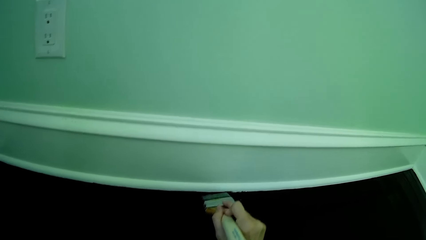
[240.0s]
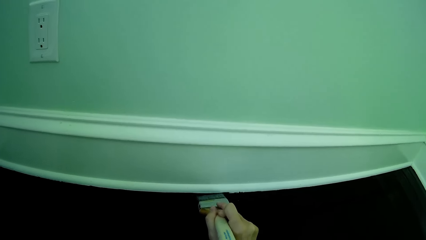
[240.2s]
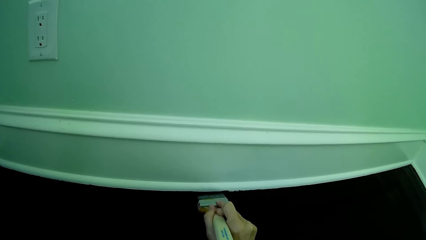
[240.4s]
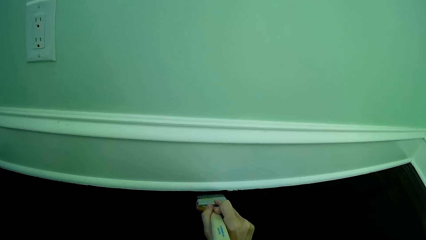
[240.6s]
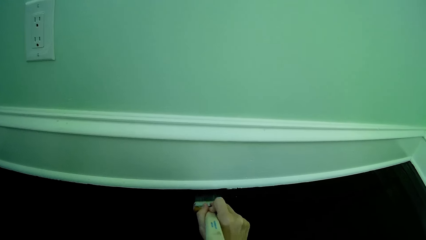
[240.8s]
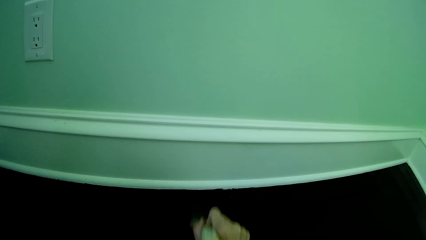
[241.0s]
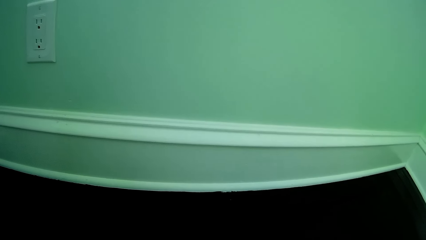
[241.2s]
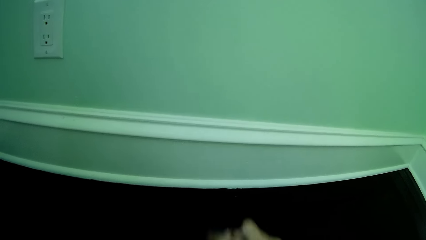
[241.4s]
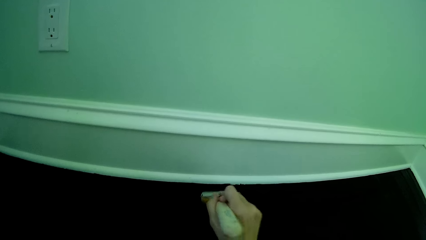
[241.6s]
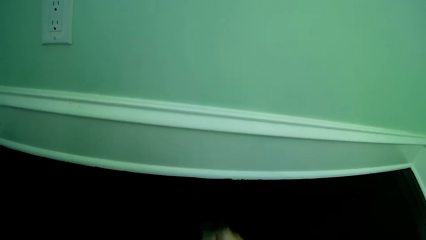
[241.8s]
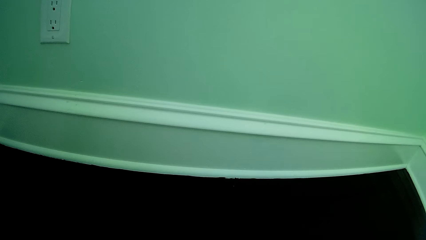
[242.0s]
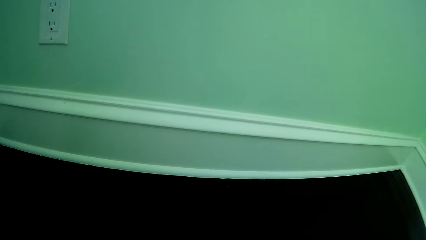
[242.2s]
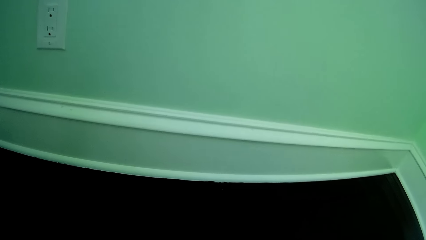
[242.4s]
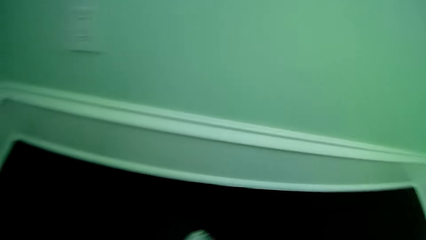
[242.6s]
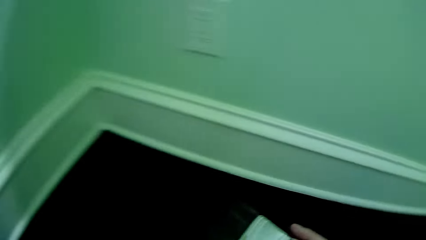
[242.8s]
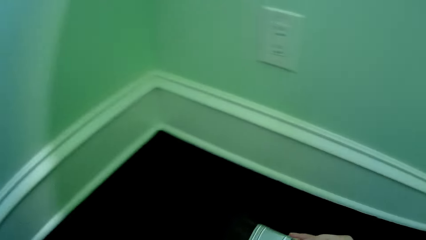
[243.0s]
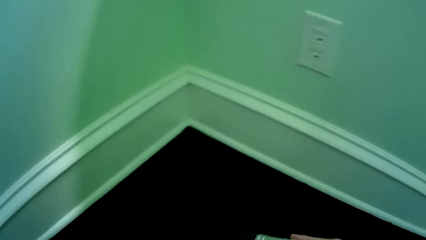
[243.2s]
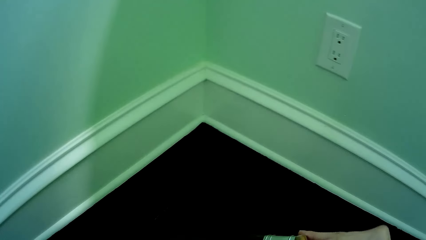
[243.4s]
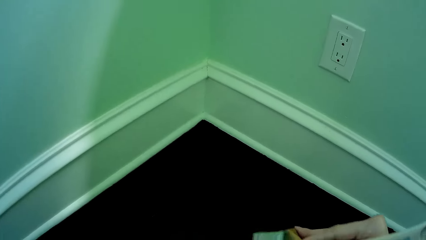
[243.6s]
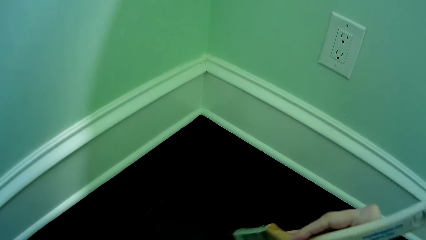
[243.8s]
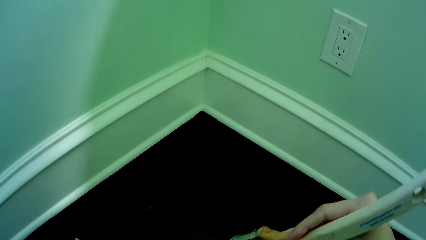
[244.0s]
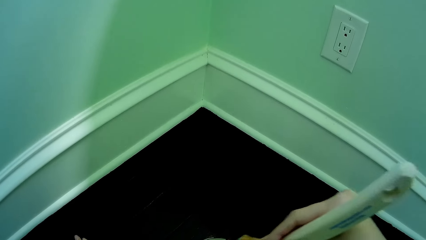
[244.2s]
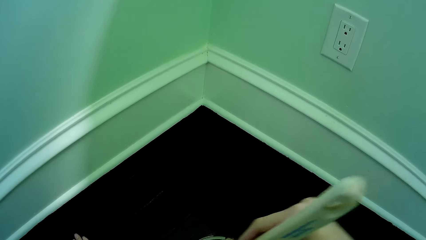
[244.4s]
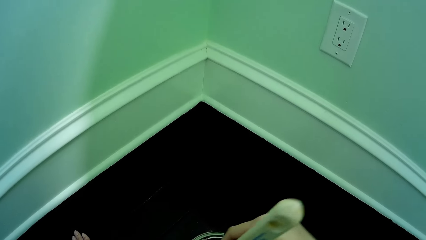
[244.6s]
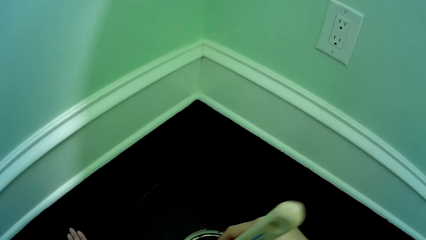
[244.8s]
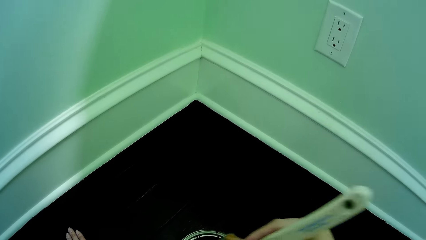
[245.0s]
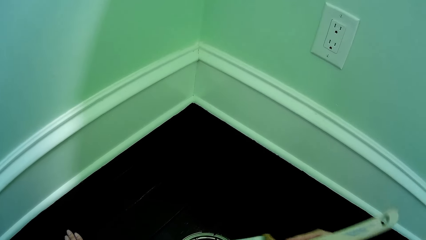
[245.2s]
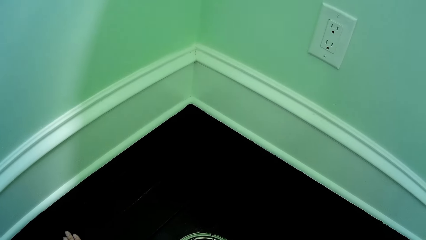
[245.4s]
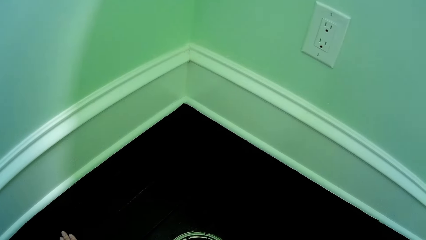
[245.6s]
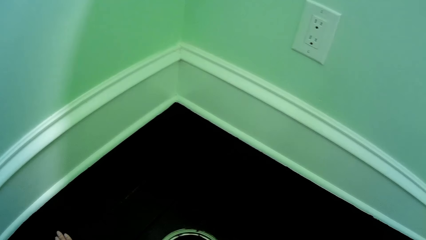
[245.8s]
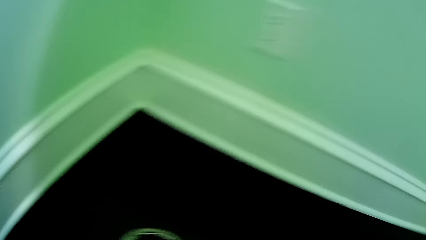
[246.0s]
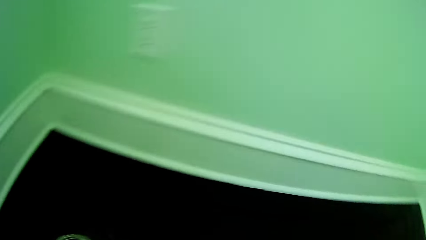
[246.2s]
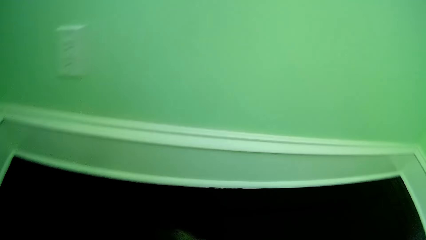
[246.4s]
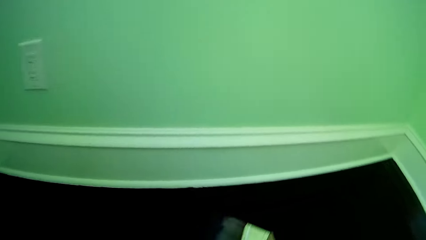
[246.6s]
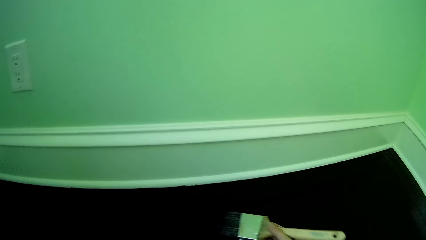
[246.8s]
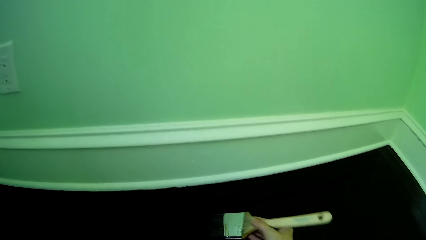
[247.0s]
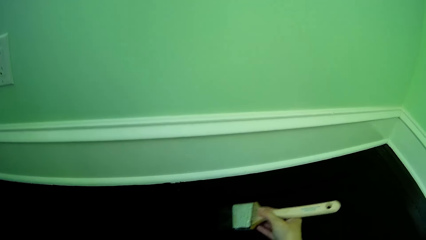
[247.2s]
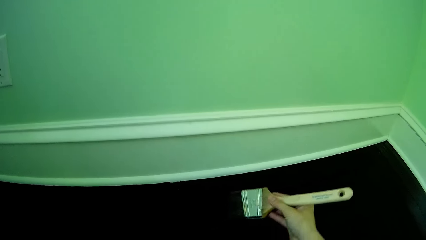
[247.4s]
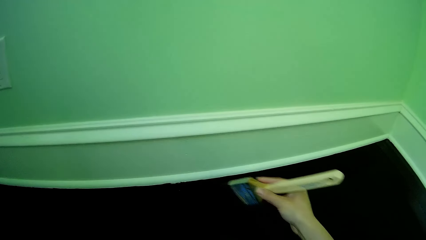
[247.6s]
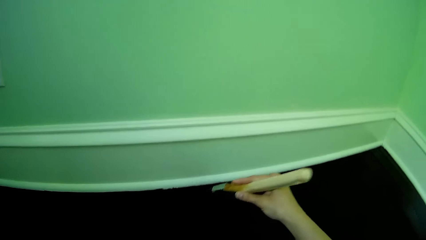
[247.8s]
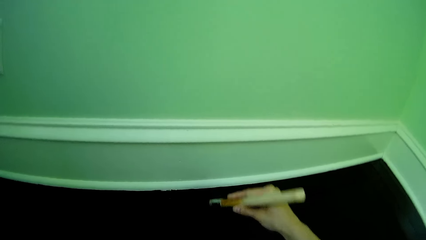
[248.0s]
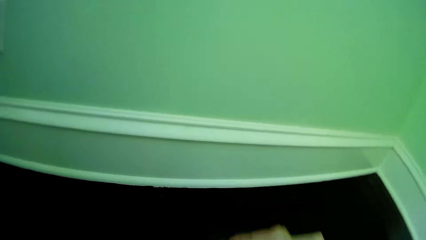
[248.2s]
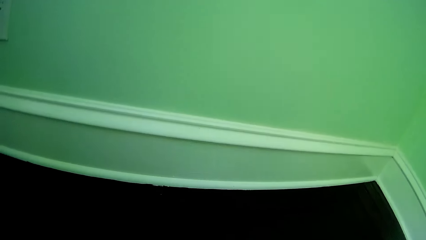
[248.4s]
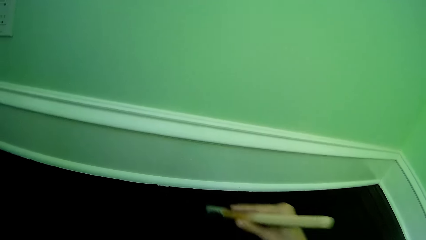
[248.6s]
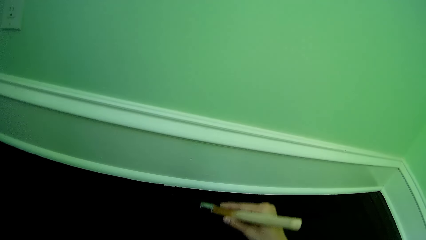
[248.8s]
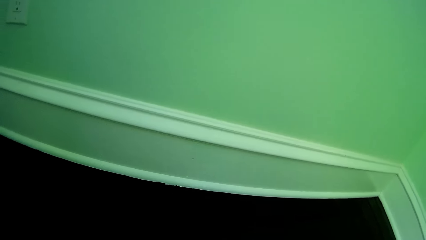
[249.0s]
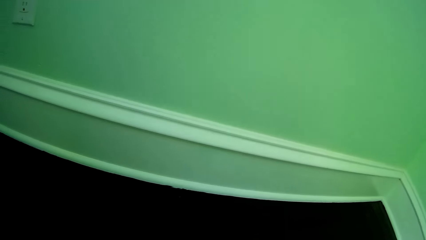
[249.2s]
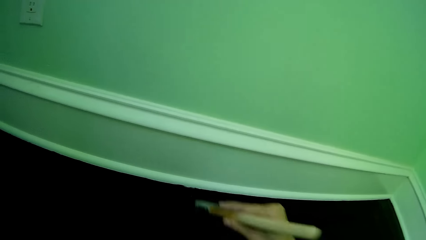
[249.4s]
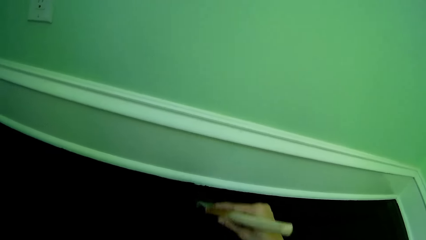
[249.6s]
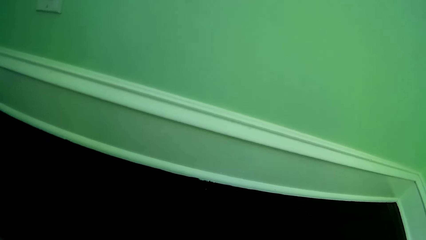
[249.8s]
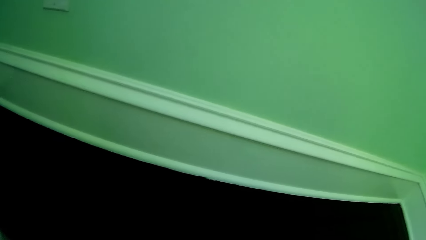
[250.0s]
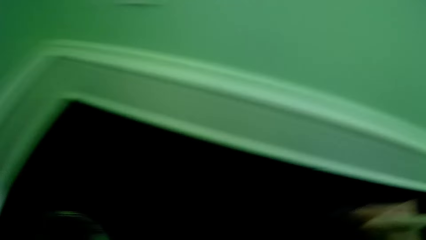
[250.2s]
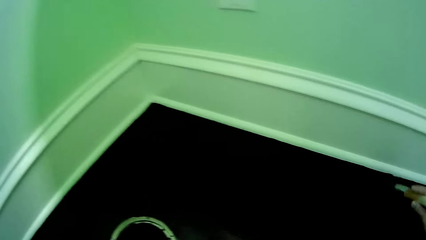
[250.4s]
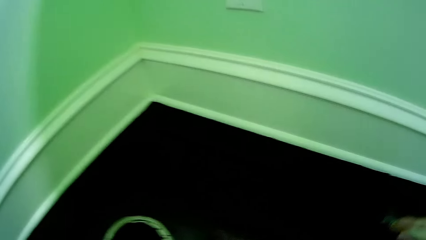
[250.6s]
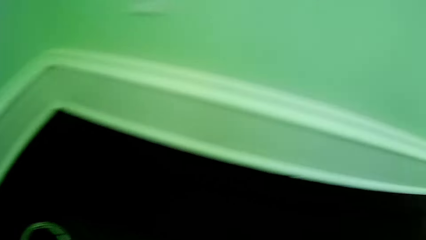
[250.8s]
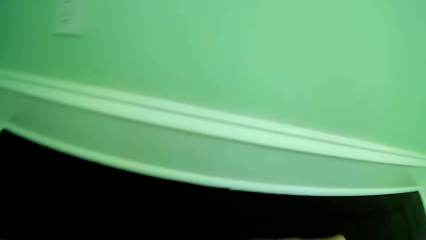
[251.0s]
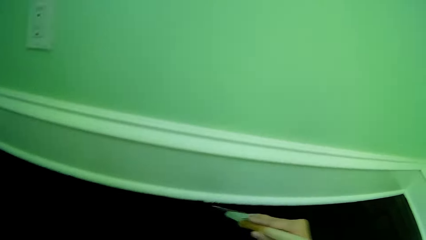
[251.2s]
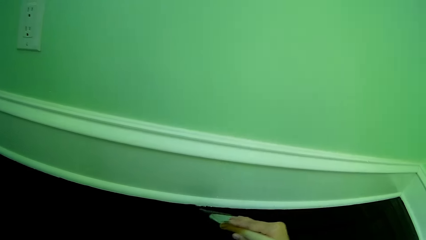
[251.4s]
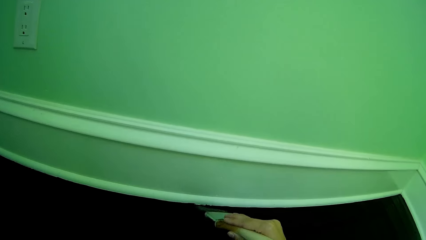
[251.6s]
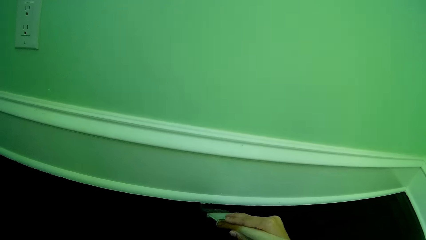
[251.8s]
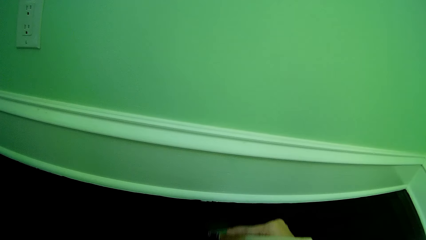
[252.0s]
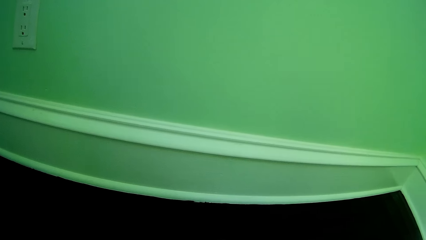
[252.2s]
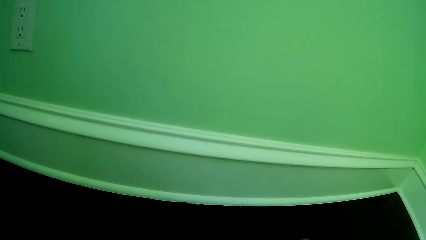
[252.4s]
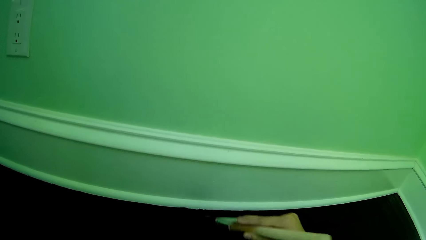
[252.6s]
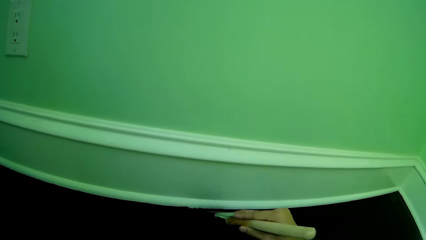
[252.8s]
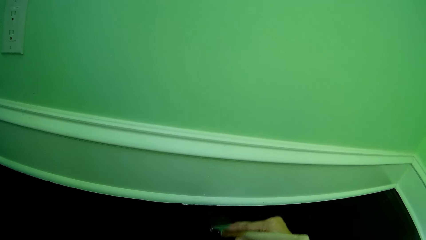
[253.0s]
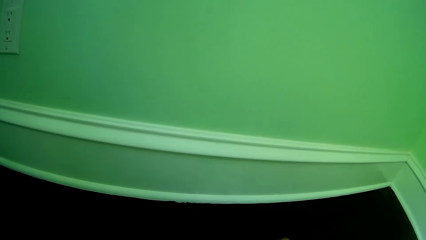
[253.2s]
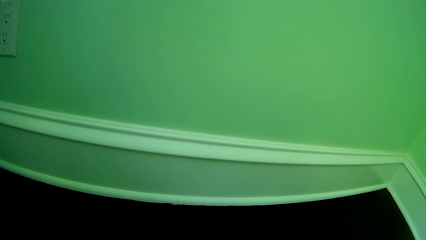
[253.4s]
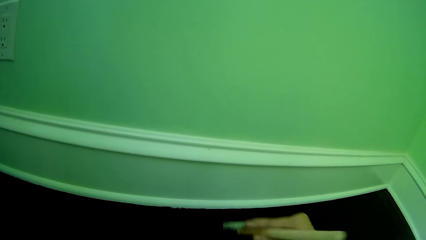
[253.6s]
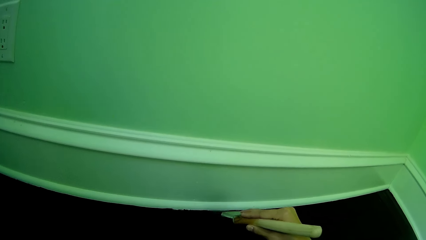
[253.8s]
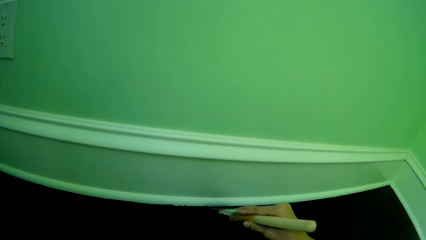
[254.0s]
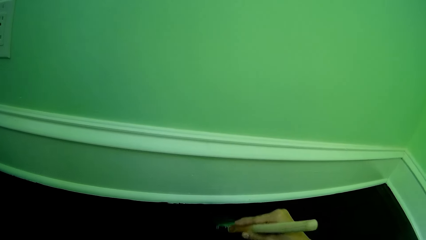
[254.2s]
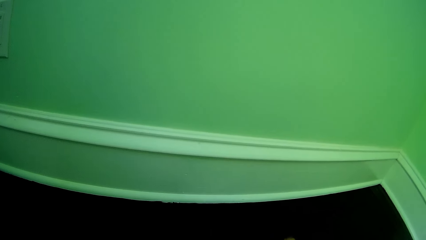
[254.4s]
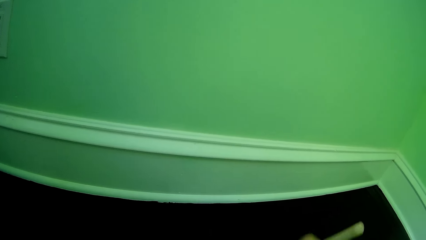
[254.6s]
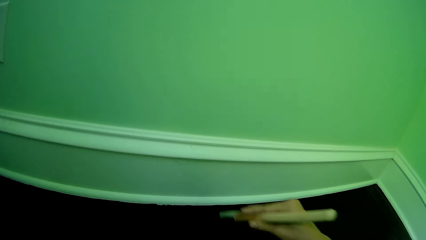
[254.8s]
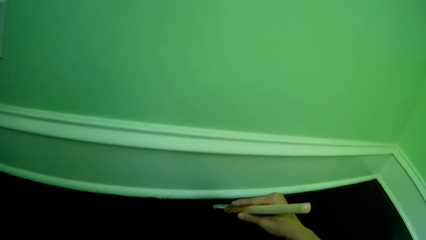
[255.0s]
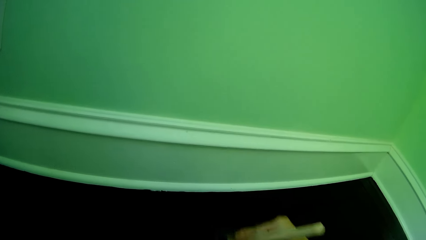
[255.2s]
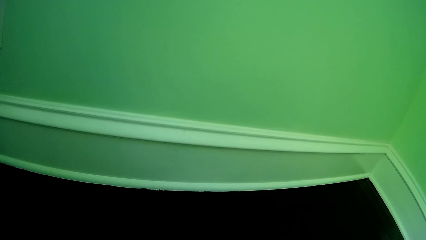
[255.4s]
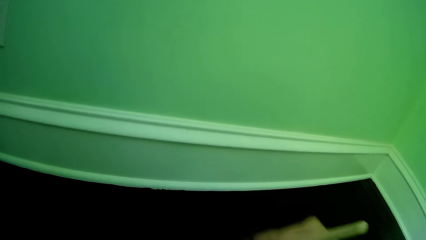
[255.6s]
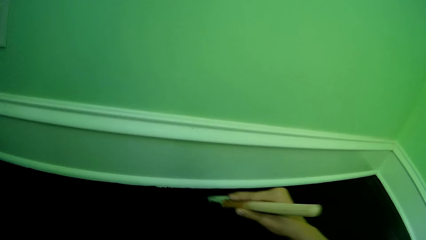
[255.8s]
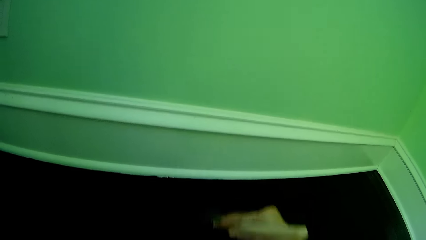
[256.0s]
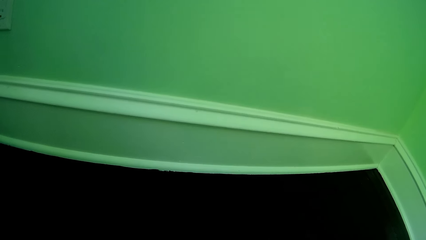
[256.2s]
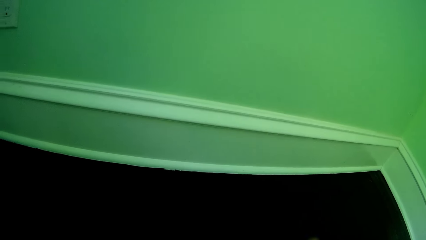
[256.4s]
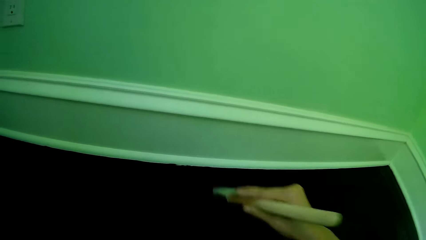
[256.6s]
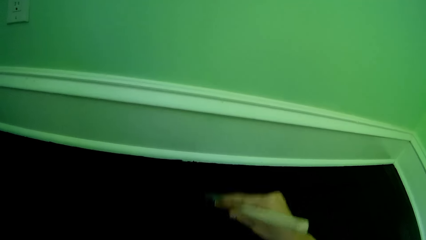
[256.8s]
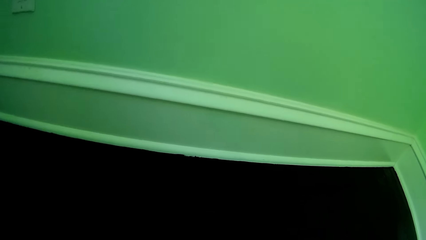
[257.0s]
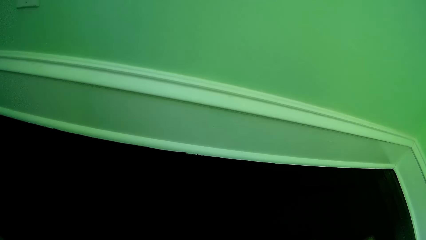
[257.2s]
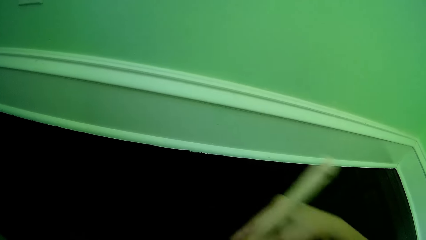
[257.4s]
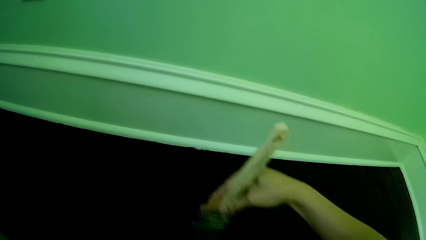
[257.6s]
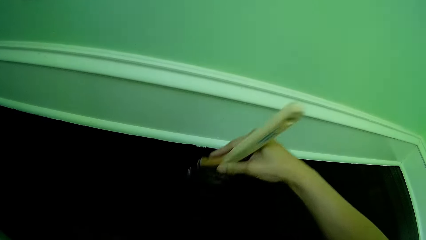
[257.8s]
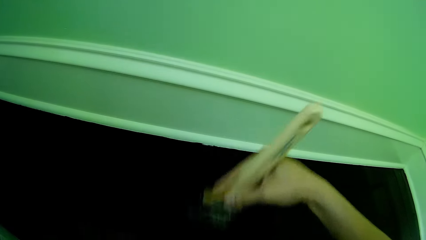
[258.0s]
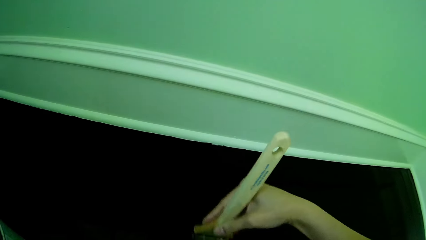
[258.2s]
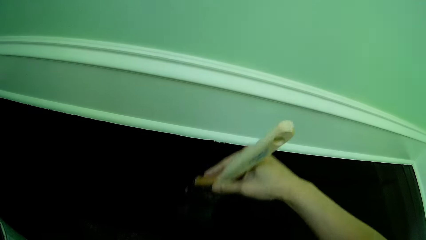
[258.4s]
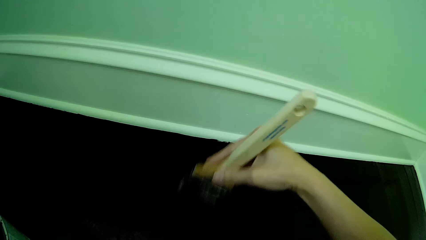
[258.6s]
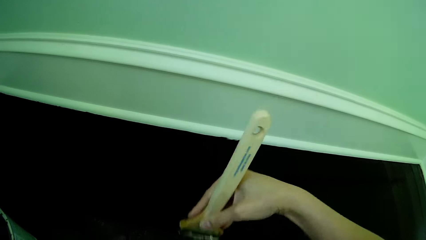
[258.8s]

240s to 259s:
The camera wearer looks around. He dips the brush or paintbrush into the can of paint with his right hand. He removes the paintbrush from the paint. He paints the floor with the brush in his right hand.
